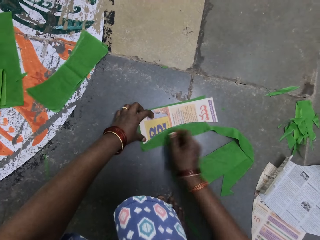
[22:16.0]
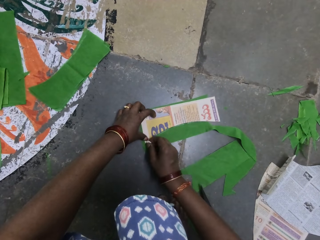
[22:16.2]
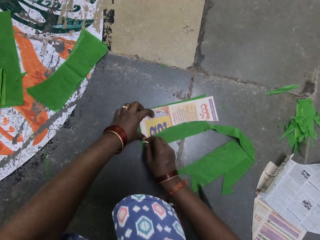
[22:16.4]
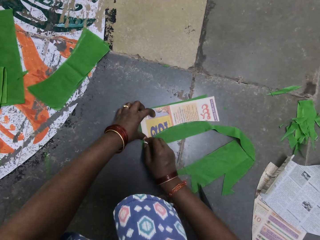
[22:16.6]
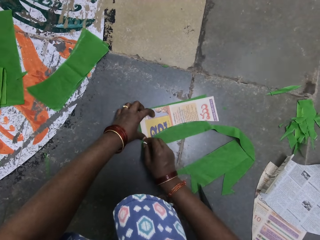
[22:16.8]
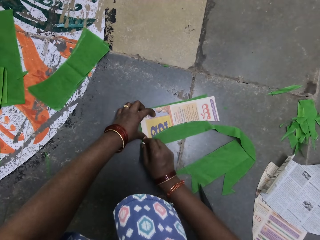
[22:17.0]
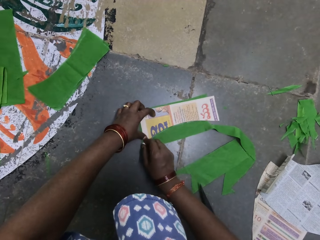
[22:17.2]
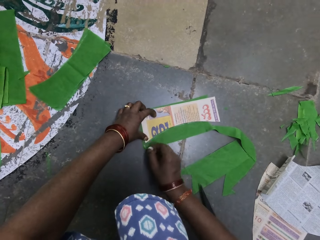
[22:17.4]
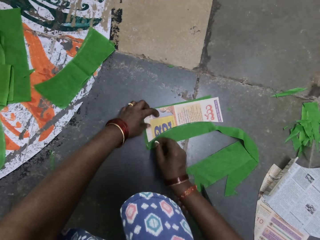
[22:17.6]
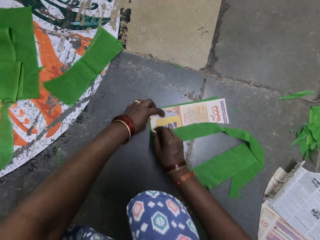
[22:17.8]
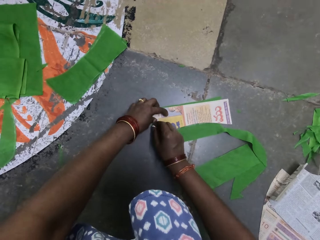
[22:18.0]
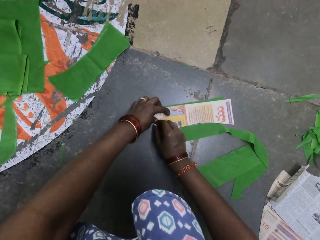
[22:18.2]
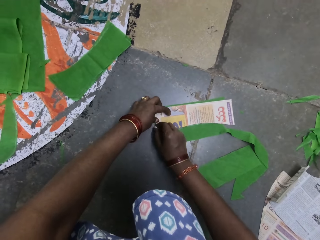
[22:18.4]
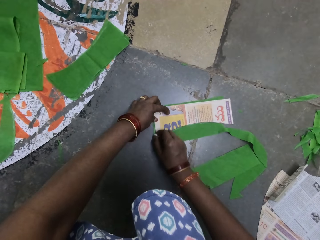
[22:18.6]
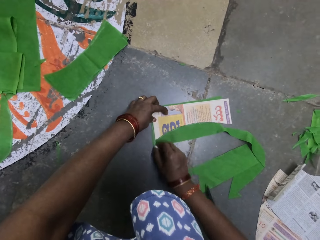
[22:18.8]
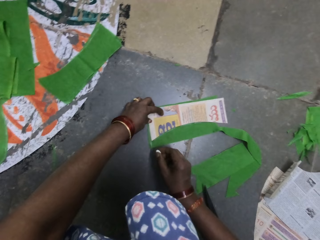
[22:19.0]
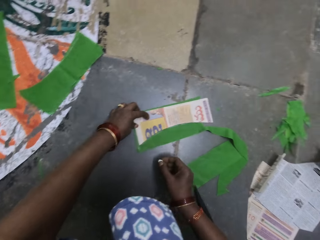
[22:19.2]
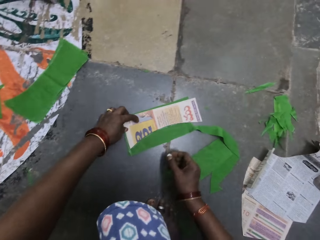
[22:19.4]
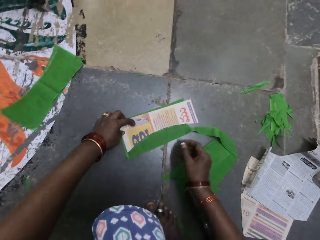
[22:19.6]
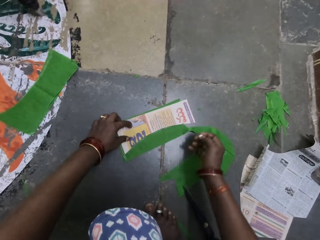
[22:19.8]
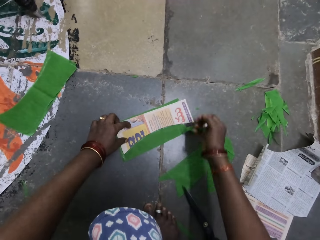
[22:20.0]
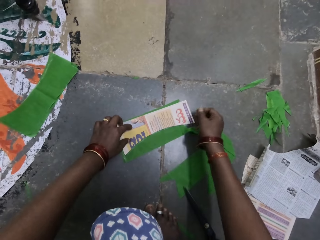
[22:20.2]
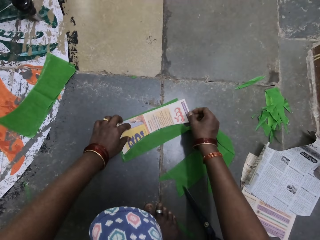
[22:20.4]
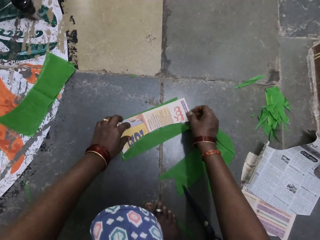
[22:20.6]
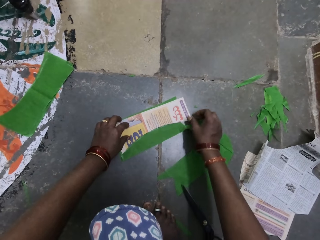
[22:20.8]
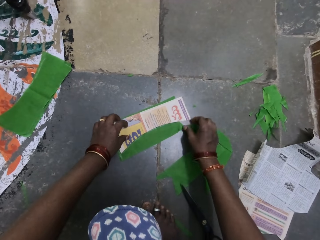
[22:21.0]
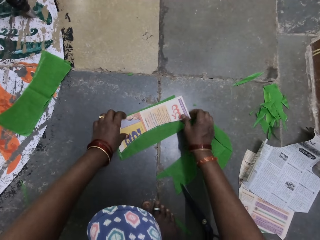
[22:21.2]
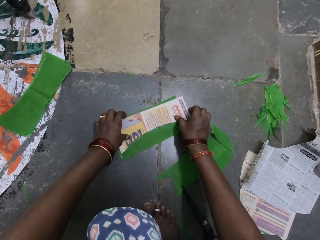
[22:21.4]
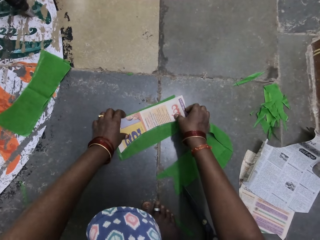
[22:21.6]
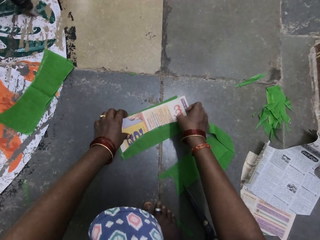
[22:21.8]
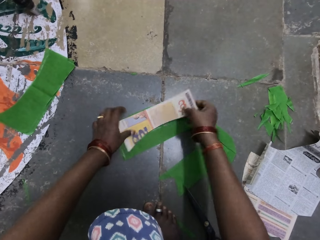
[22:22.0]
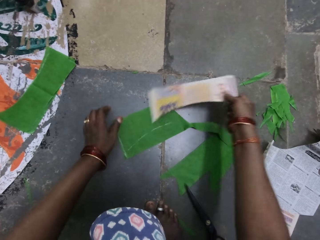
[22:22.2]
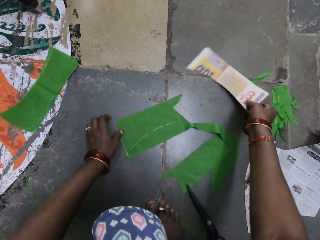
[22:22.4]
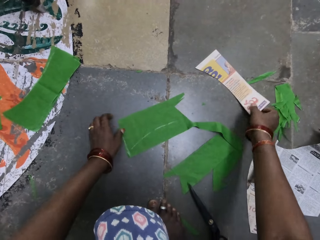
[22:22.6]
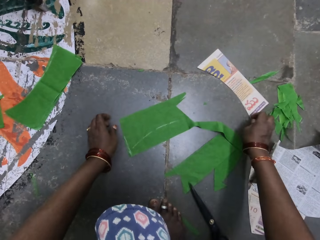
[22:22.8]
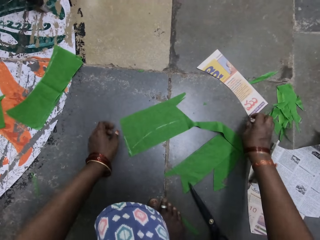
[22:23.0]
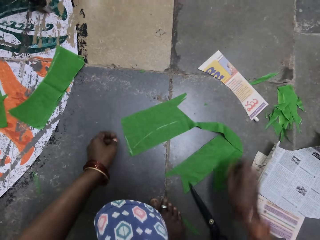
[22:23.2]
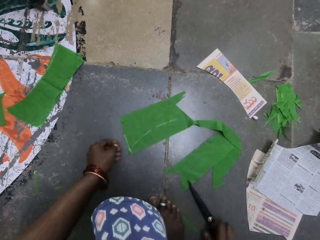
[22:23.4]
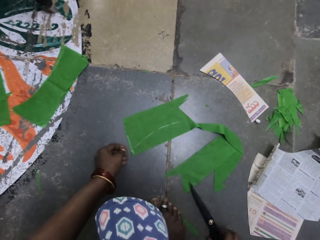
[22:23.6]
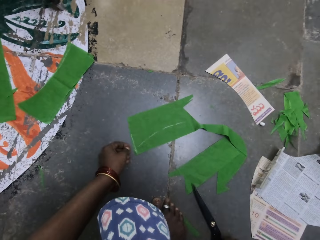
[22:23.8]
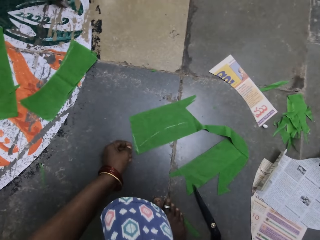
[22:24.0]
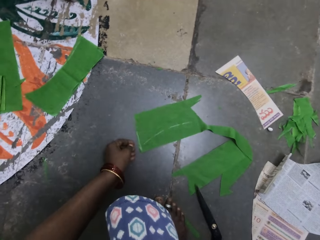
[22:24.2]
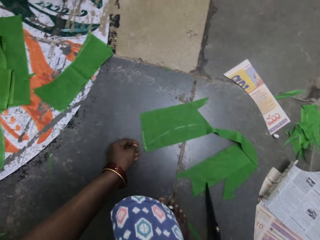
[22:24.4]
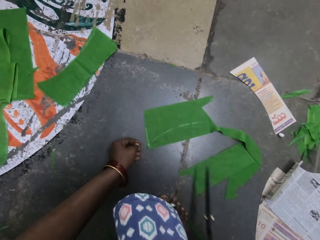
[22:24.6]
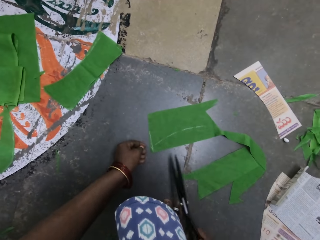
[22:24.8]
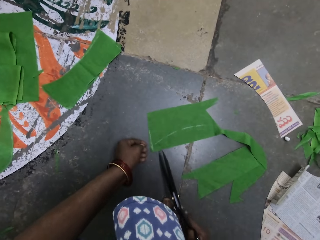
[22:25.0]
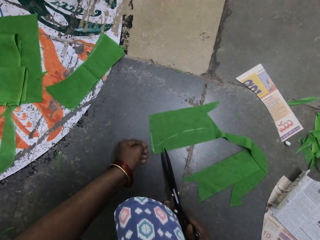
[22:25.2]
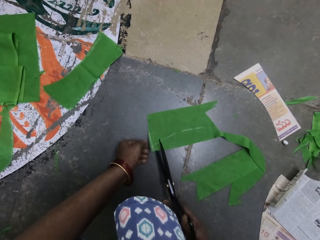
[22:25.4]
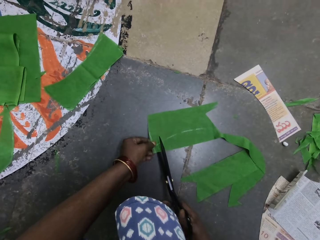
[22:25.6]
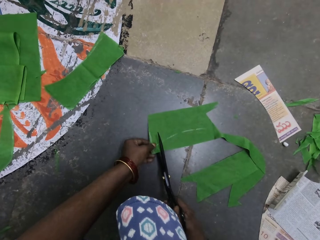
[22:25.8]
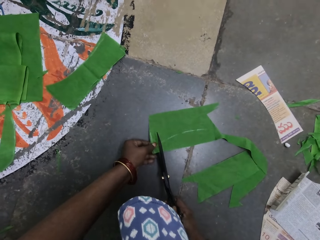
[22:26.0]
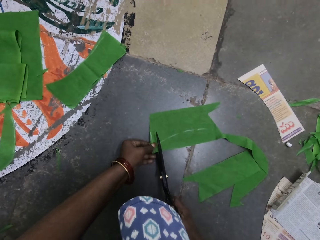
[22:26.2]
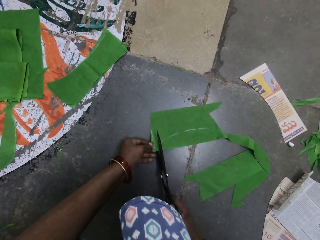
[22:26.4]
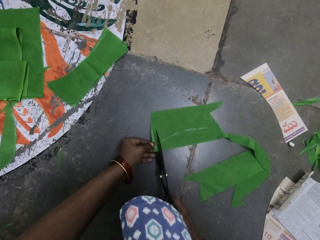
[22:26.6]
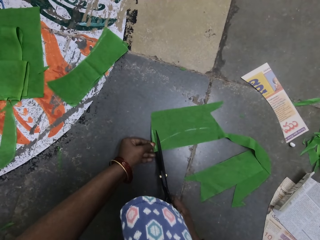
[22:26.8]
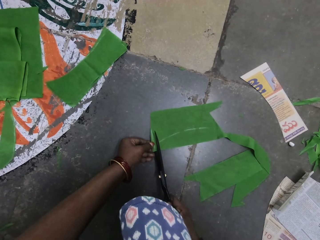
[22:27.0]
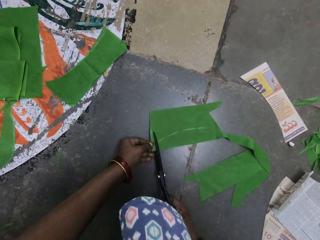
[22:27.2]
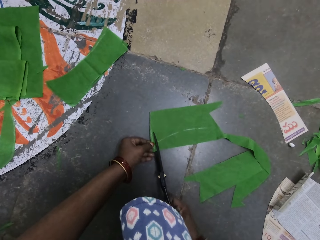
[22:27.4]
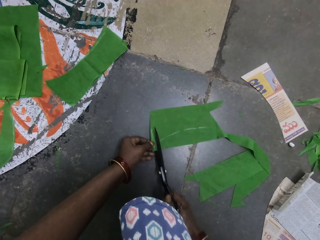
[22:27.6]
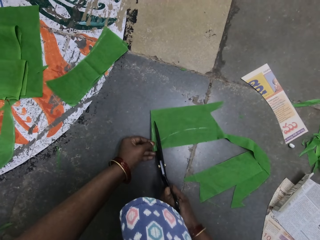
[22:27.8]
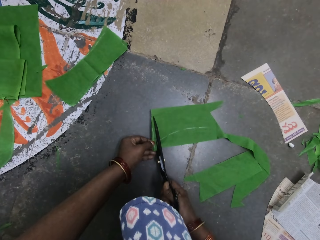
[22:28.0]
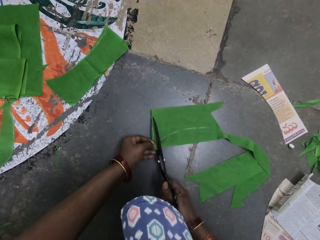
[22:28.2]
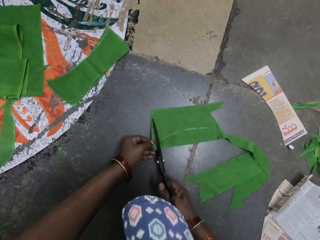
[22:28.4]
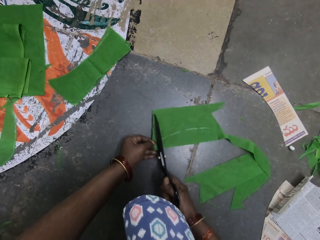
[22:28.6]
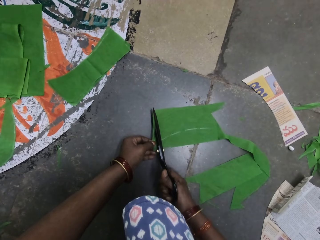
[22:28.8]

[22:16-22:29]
The camera wearer lifts the newspaper cutting from the piece of cloth. She drops the newspaper cutting on the ground. She drops the chalk on the ground. She places the newspaper cutting on the floor. She picks a pair of scissors. She holds the piece of cloth with her left hand. She cuts the piece of cloth with the pair of scissors.

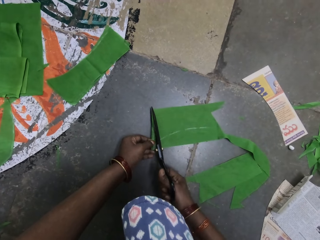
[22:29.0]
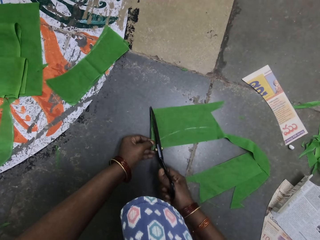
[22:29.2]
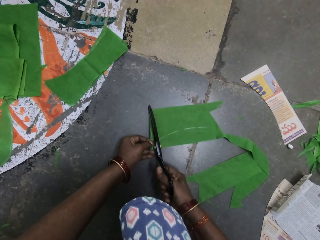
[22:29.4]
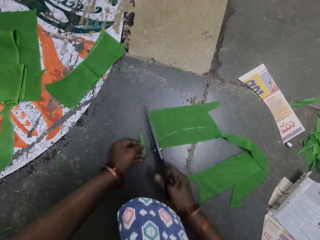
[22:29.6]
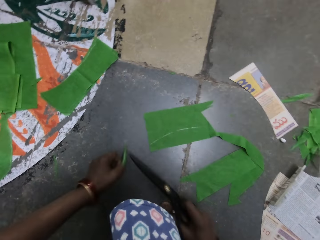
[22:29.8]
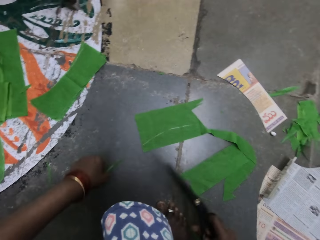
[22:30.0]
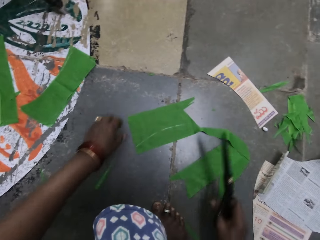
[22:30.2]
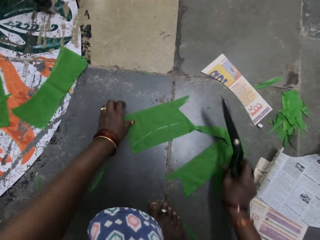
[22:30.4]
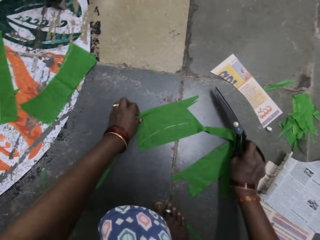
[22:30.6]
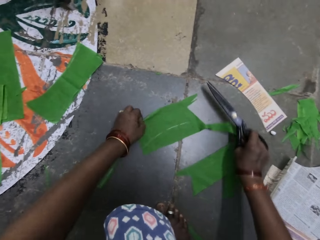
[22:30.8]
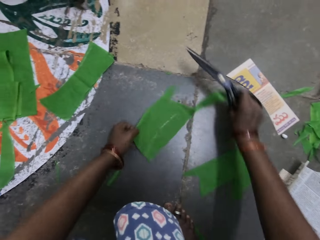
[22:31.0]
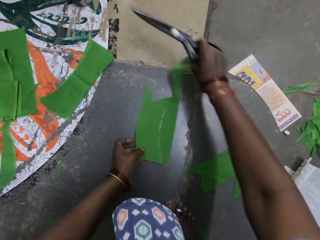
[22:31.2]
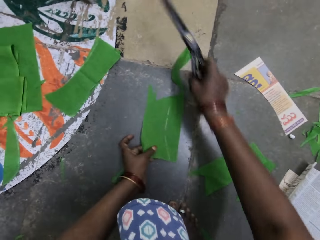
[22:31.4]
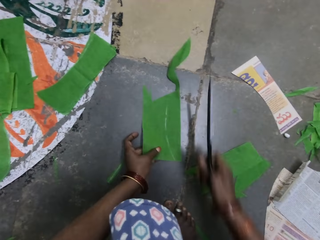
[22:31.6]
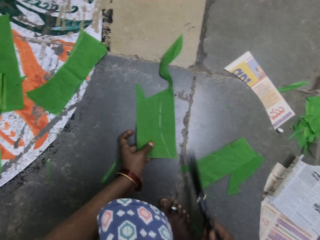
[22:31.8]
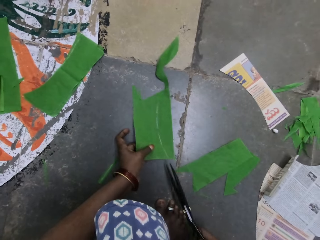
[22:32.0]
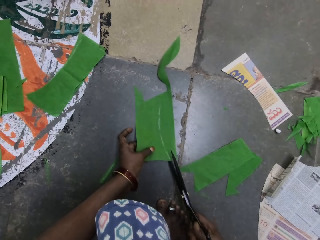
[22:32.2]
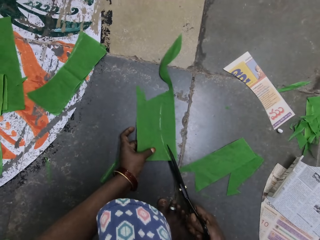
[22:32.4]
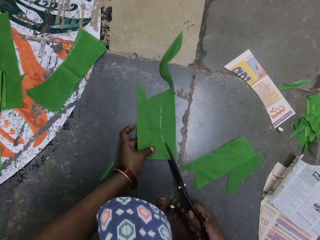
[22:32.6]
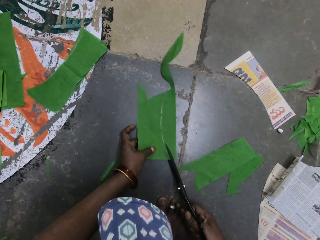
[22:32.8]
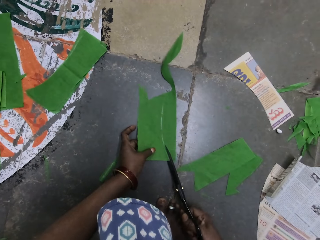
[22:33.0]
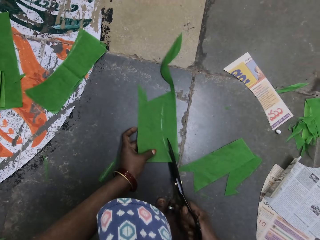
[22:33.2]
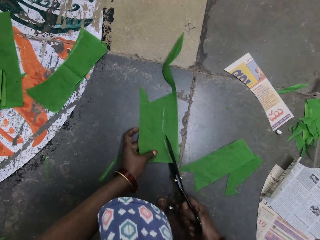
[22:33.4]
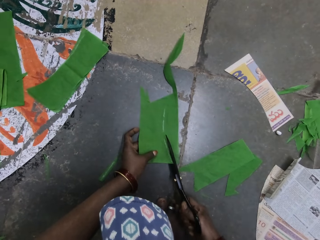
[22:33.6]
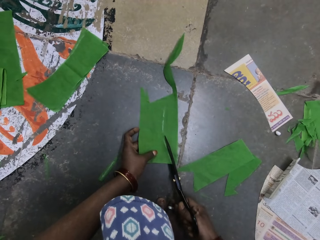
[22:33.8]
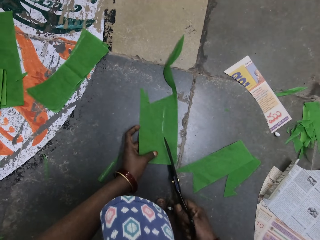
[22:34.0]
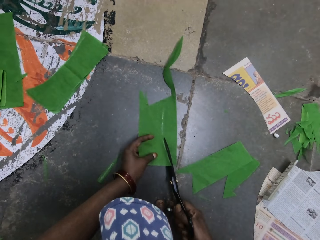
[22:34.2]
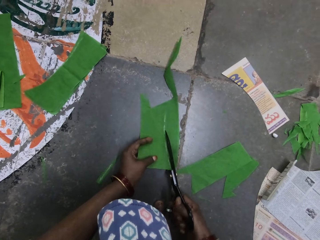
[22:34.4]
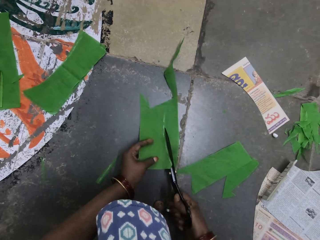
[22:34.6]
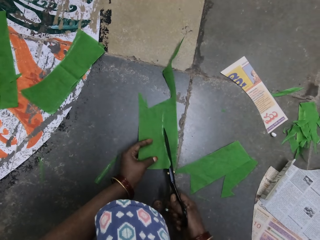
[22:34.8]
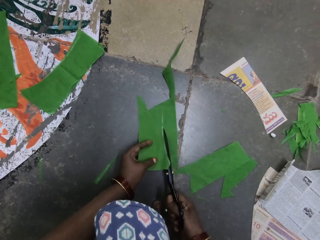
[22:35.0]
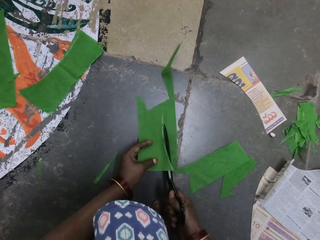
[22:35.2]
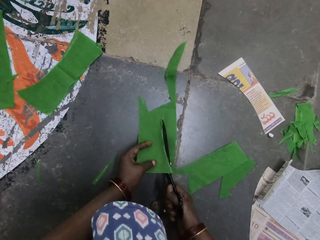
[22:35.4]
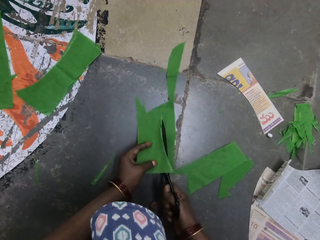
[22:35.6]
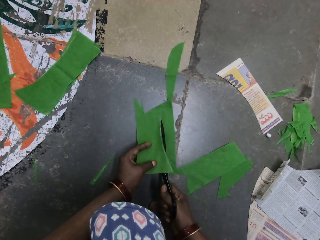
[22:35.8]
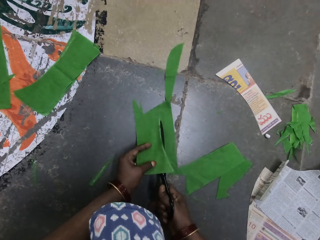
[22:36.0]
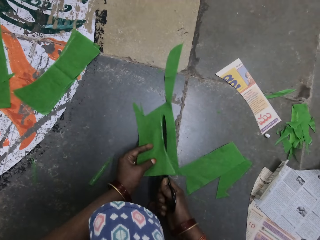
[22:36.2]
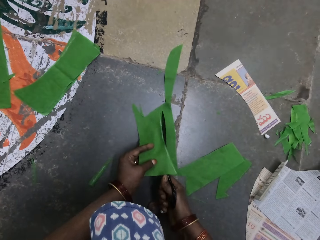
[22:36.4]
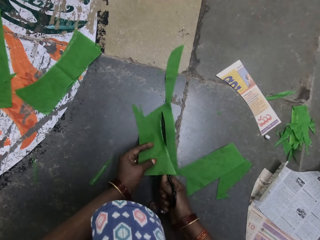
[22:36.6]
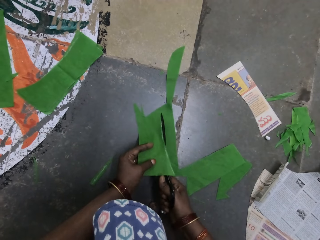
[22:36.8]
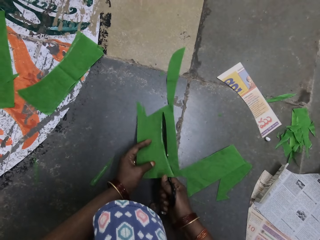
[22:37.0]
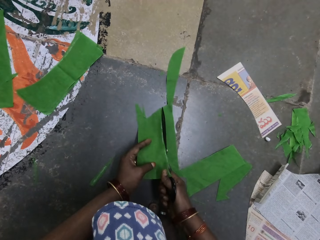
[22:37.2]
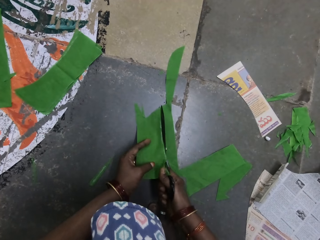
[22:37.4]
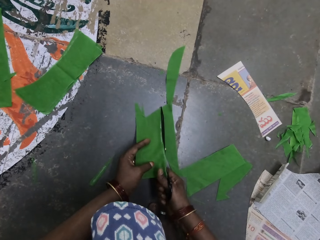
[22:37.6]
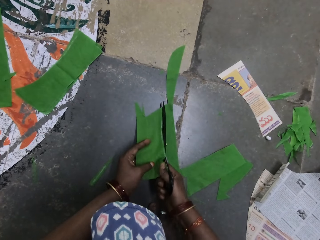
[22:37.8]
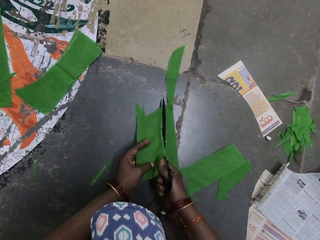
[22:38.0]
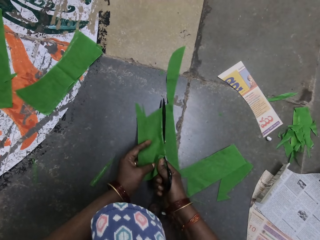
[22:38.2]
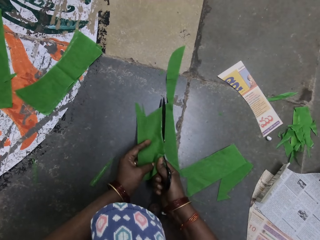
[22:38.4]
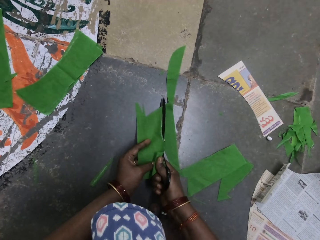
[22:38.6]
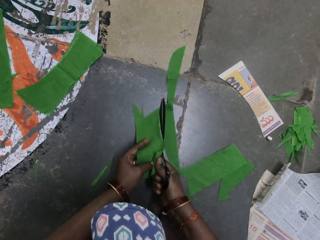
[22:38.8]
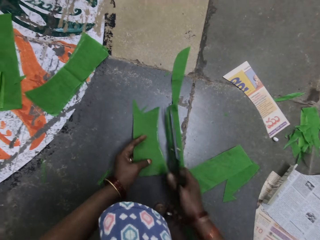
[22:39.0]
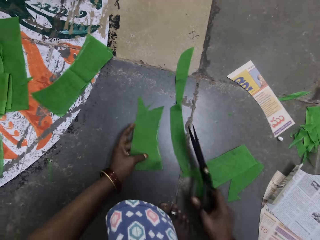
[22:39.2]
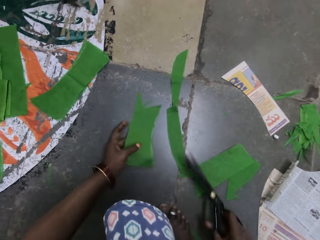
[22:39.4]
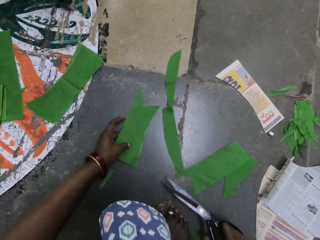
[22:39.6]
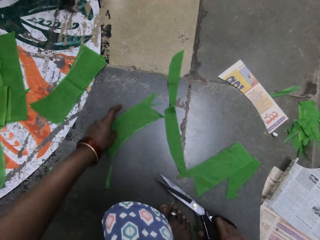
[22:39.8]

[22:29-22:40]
The camera wearer drops the cut piece of cloth on the ground. They turn the piece of cloth. They cut the piece of cloth with a pair of scissors.
